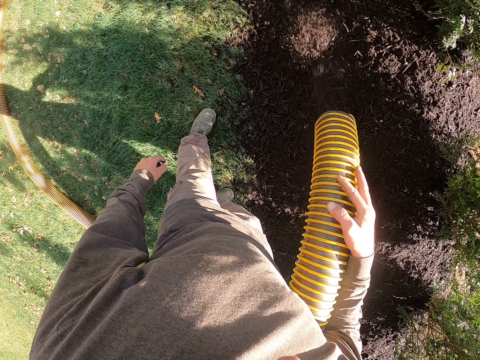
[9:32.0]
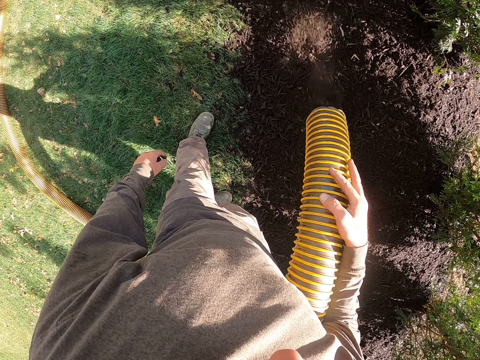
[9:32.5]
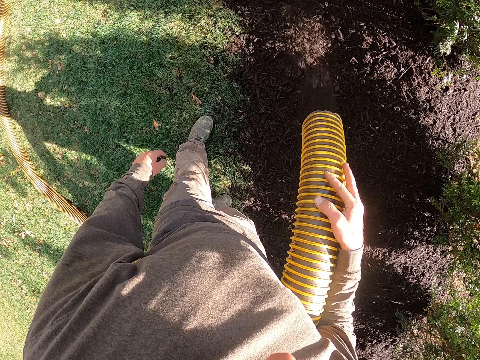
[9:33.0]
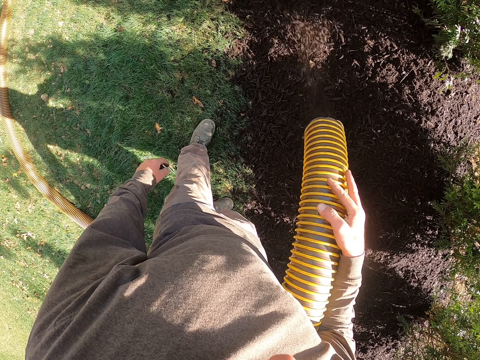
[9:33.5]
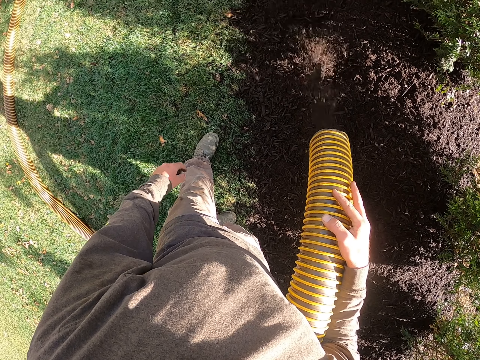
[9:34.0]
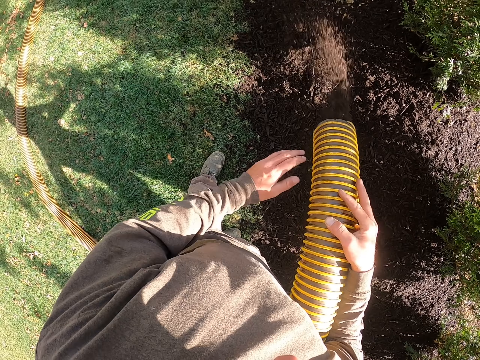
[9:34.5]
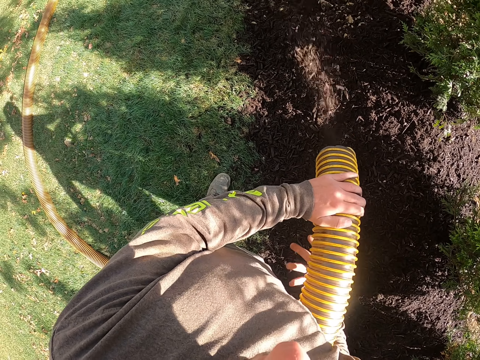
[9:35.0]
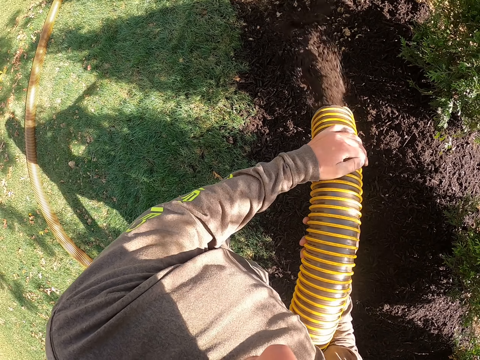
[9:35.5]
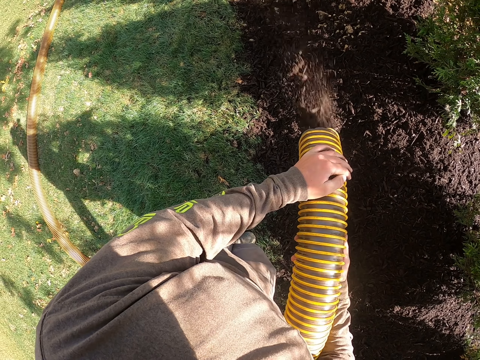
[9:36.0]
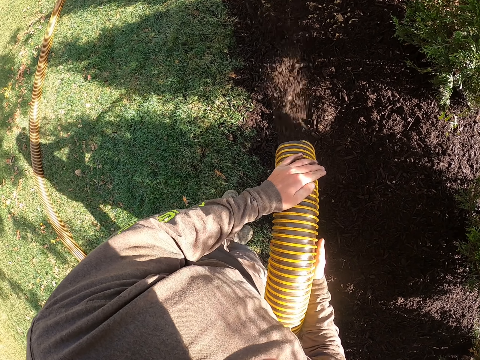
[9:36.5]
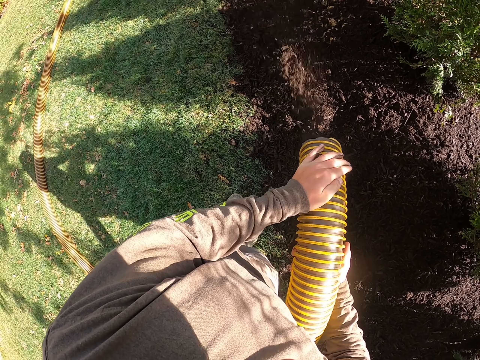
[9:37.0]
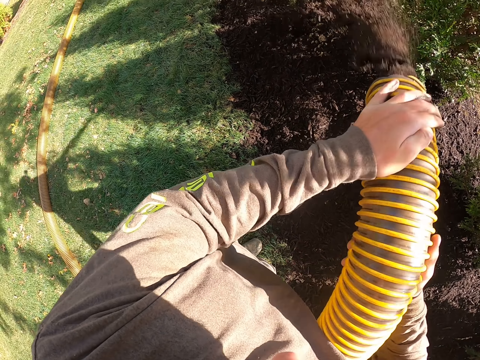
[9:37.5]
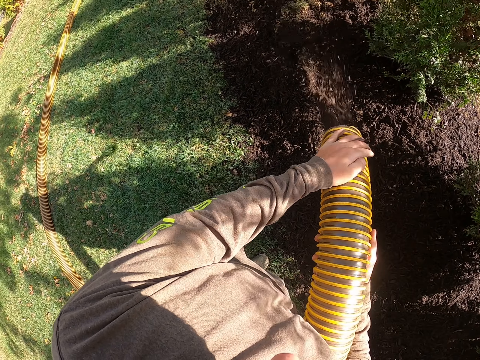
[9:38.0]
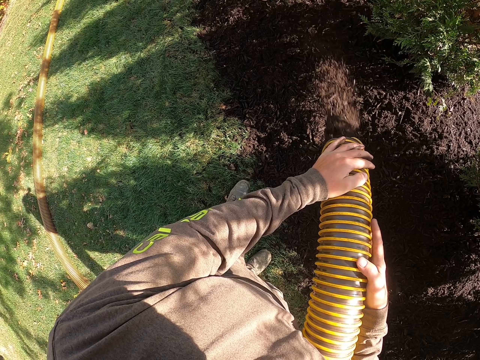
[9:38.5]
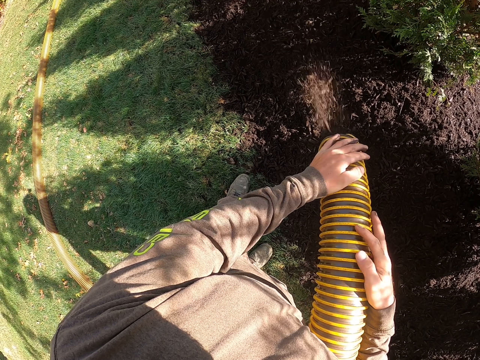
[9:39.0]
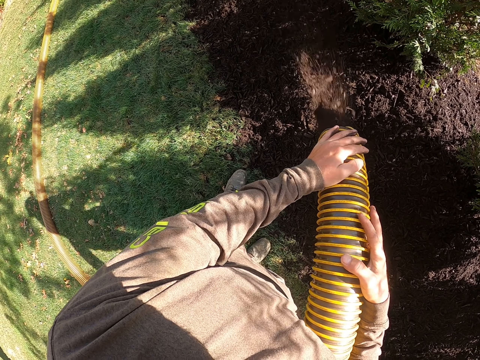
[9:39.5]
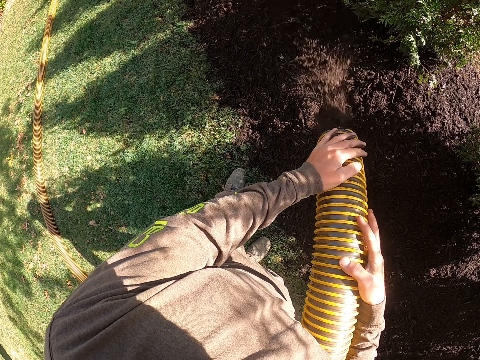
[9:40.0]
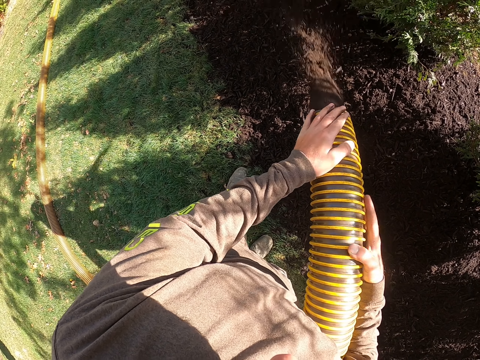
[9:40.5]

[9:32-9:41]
The camera wearer grabs the pipe with both hands. They pour manure on the ground with the plastic hose pipe.

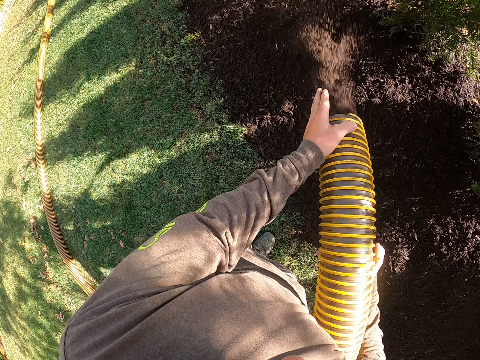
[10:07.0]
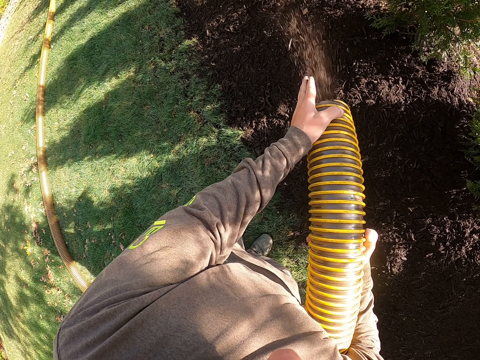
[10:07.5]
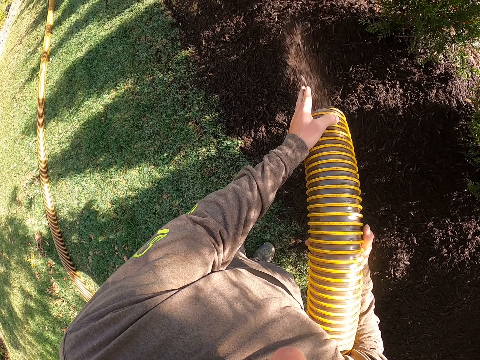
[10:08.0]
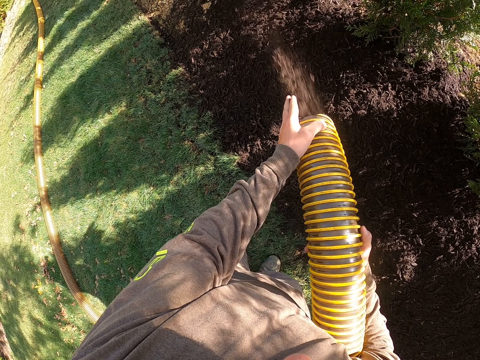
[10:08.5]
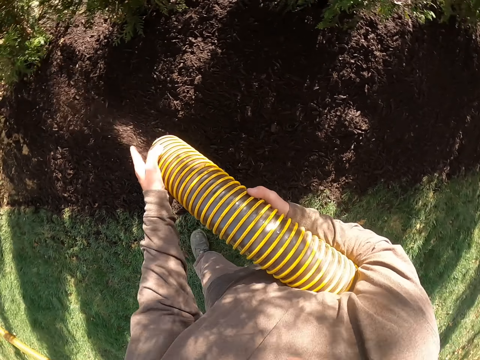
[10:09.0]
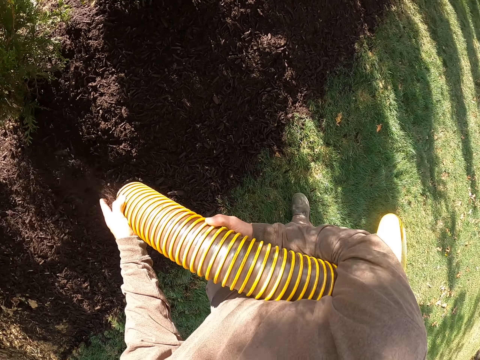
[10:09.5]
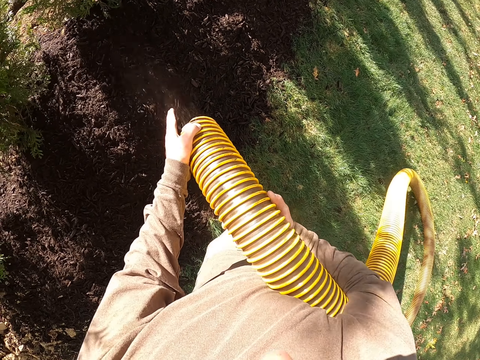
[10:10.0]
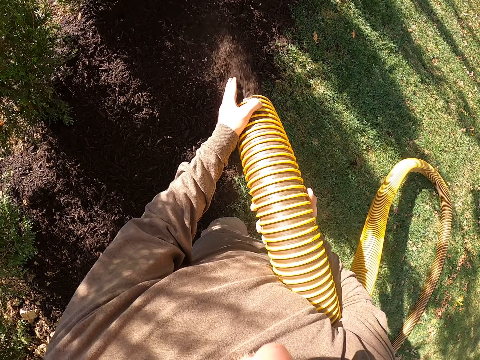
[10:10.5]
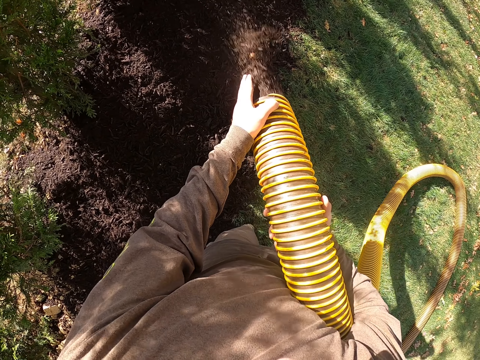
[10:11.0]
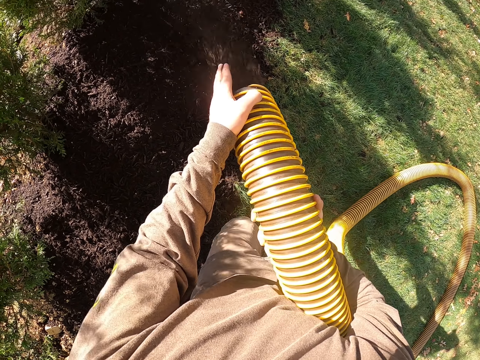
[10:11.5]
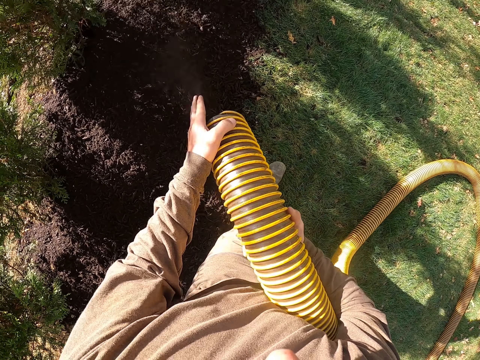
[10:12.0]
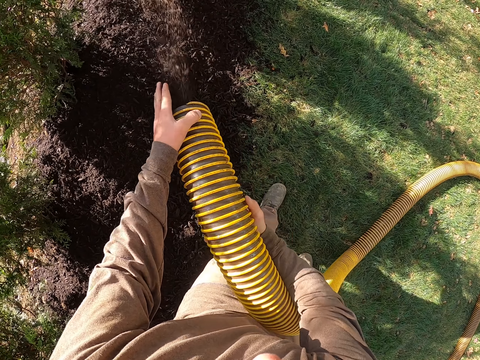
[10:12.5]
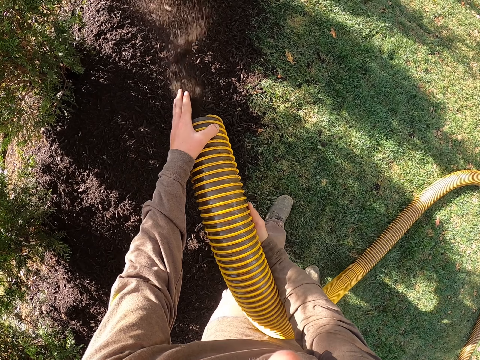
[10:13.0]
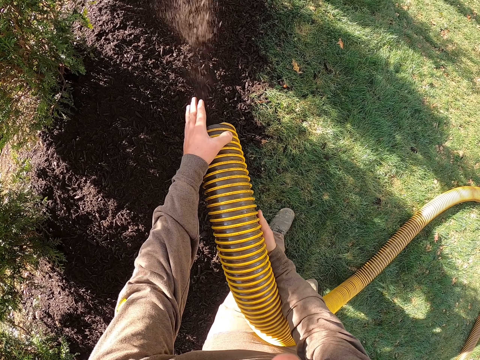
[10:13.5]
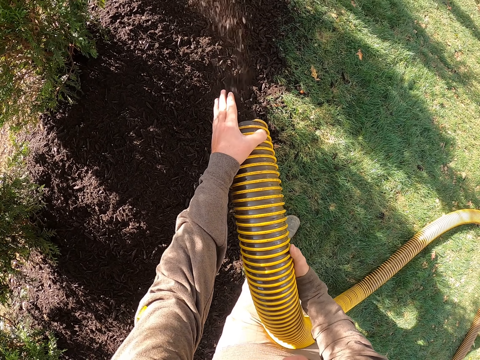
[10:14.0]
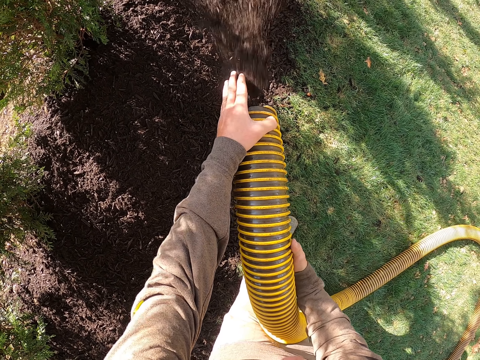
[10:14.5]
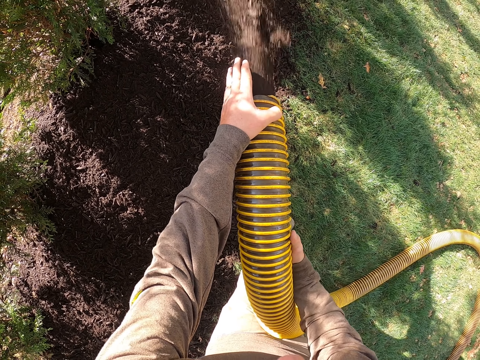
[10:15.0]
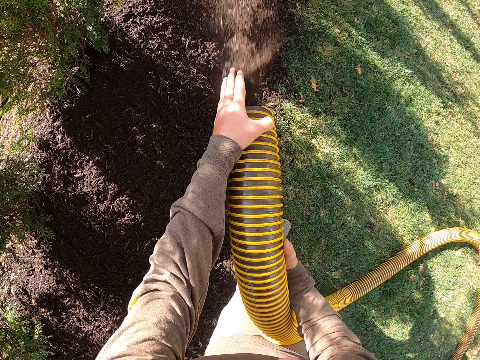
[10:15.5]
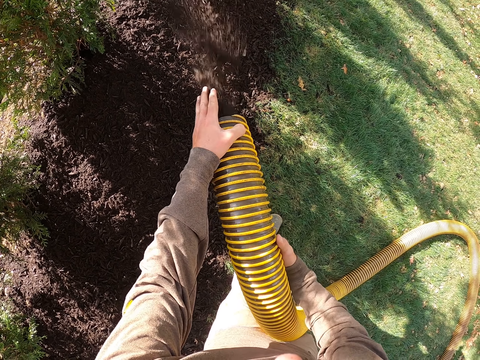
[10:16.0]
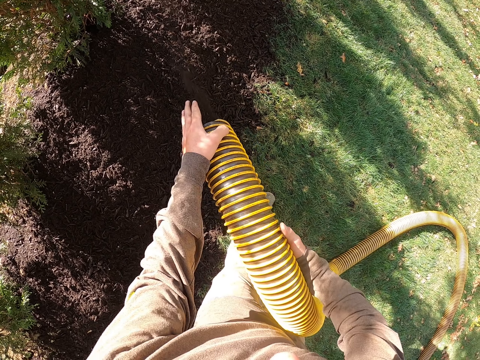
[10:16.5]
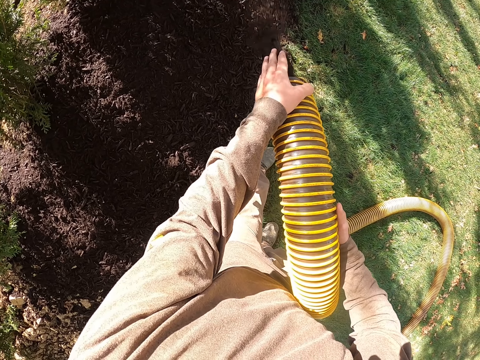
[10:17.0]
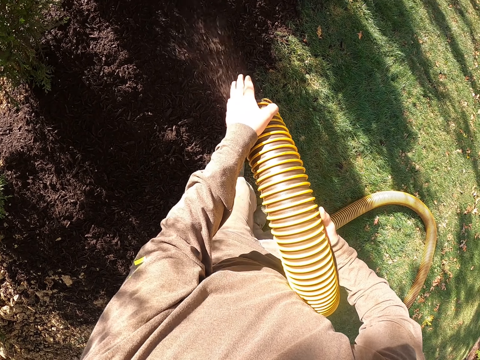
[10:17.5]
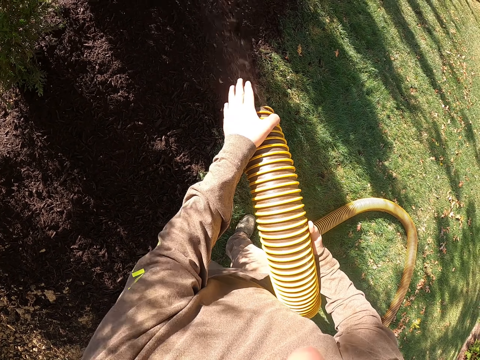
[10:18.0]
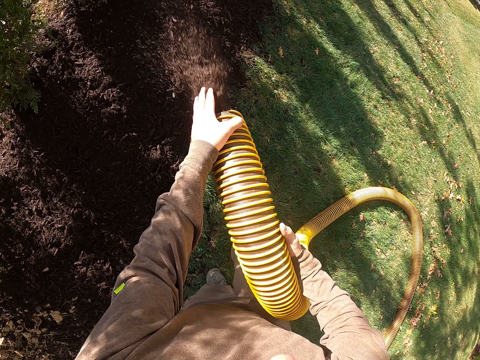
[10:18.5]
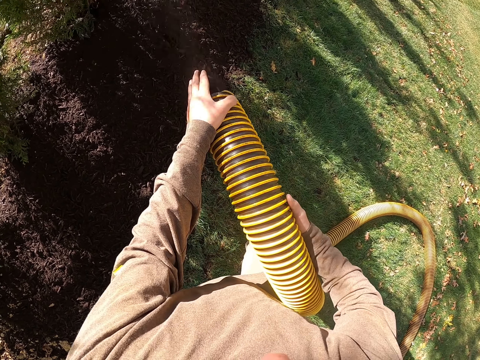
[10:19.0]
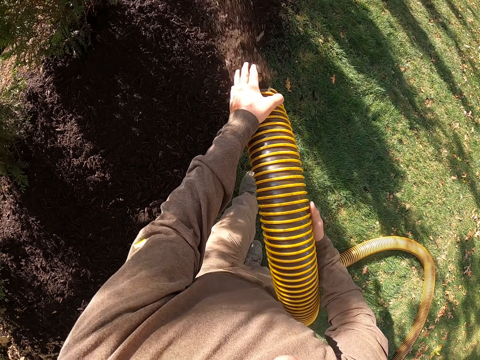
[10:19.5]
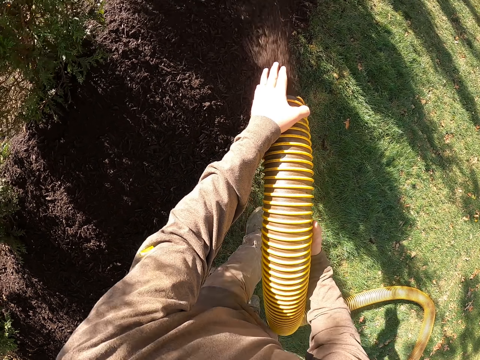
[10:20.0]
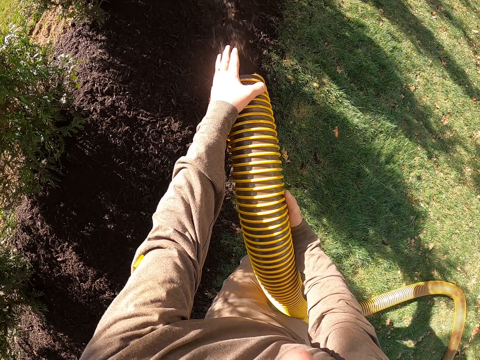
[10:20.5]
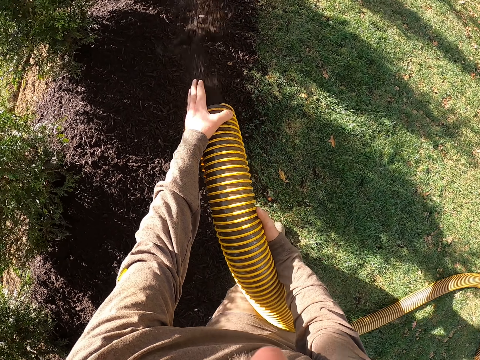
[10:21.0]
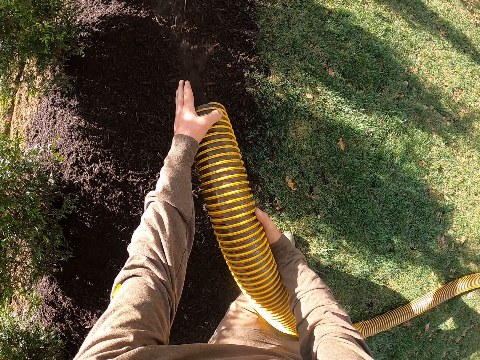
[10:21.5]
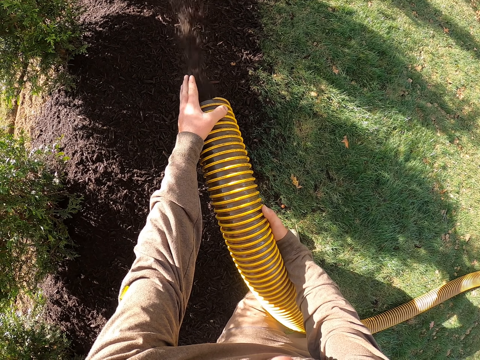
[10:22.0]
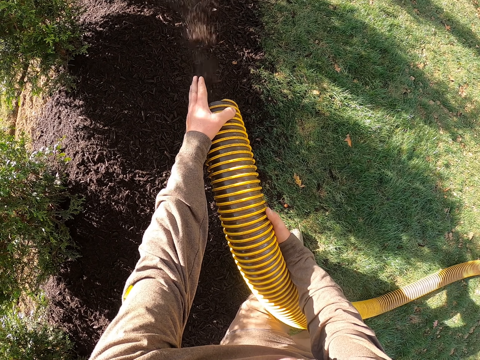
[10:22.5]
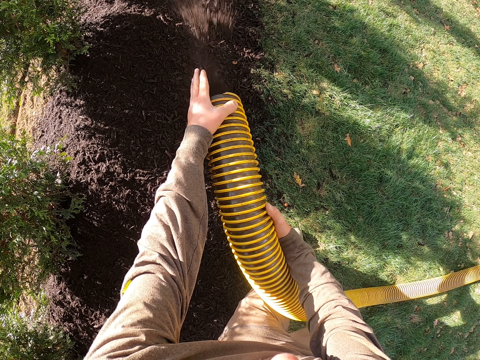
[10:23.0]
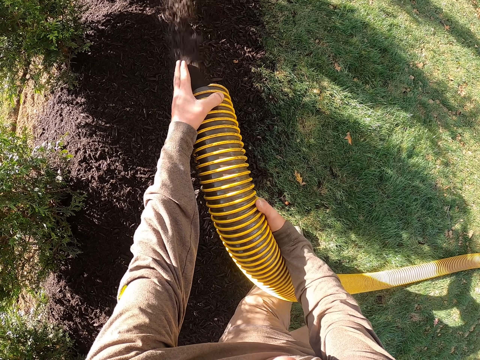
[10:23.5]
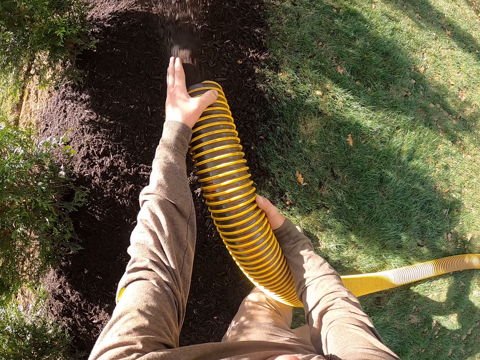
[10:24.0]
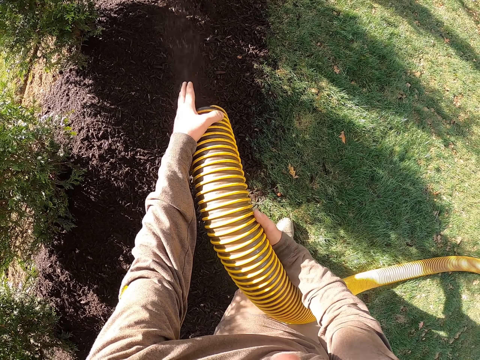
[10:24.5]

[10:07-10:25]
The camera wearer stares around. They pour manure on the ground with a plastic hose pipe. They walk and move their legs. They pour manure on the ground with the plastic hose pipe.
